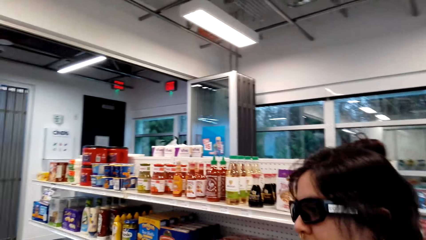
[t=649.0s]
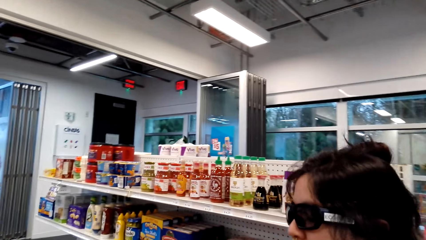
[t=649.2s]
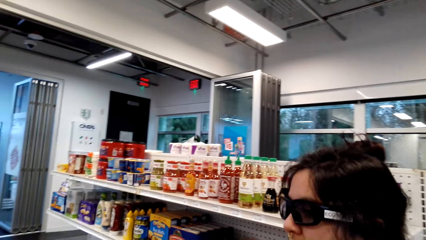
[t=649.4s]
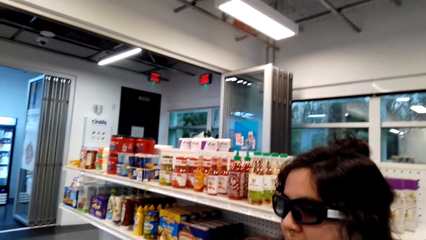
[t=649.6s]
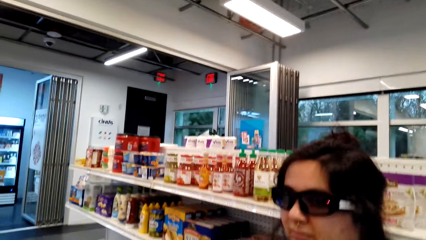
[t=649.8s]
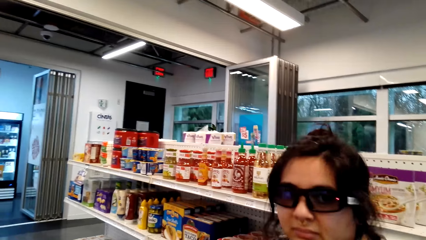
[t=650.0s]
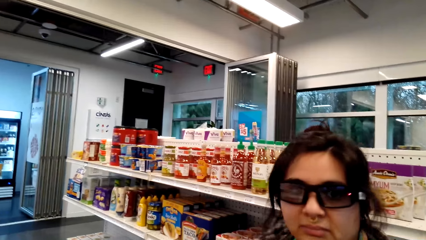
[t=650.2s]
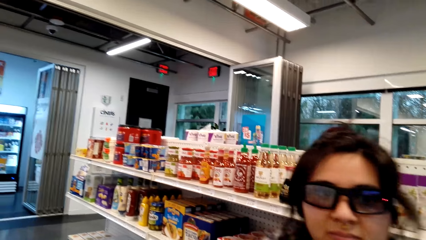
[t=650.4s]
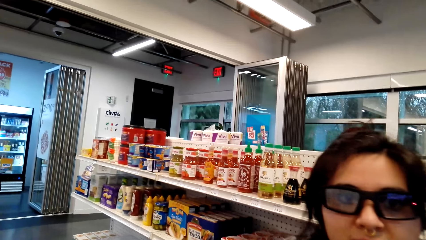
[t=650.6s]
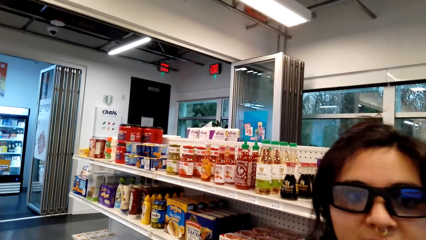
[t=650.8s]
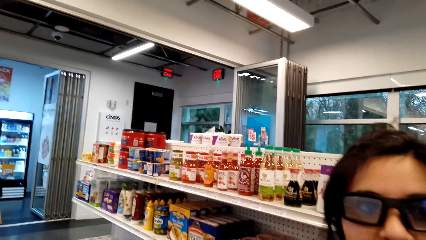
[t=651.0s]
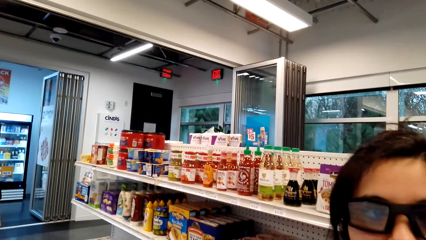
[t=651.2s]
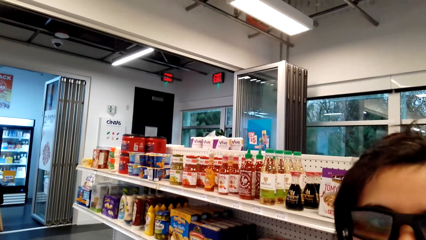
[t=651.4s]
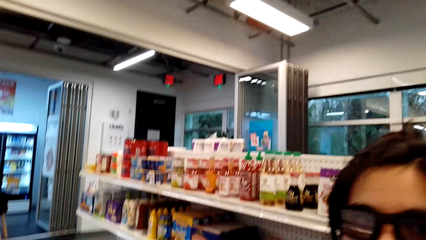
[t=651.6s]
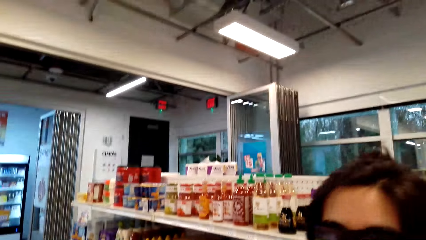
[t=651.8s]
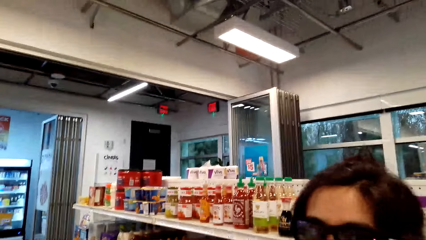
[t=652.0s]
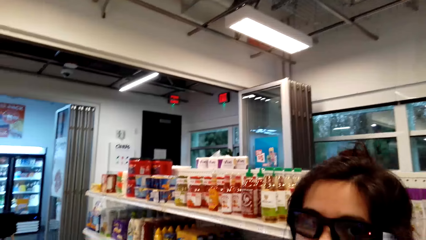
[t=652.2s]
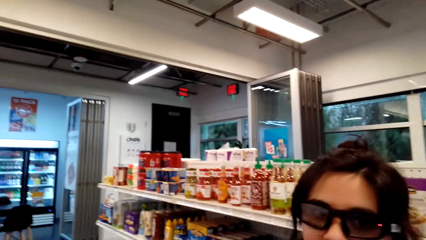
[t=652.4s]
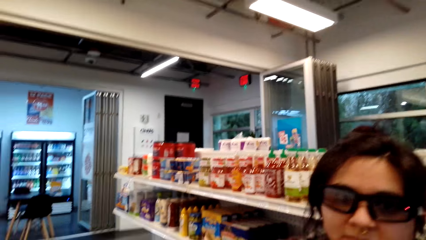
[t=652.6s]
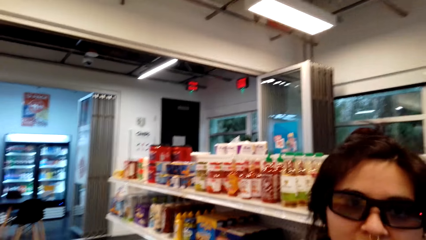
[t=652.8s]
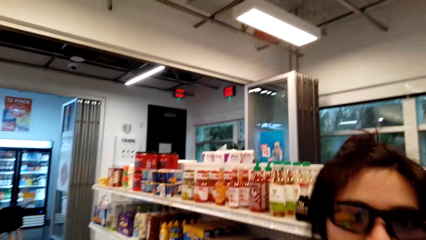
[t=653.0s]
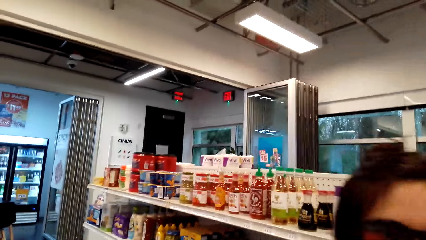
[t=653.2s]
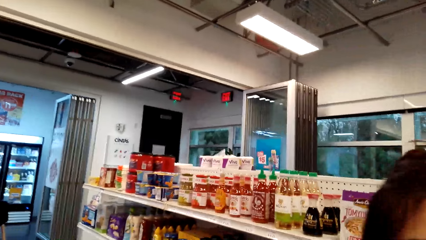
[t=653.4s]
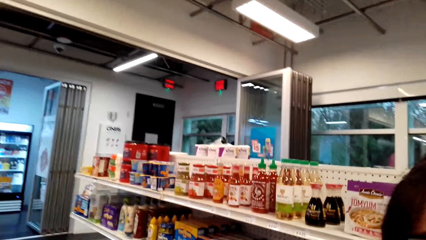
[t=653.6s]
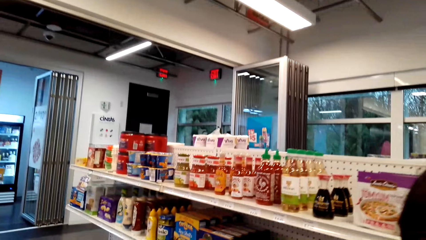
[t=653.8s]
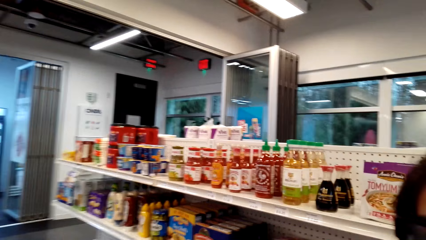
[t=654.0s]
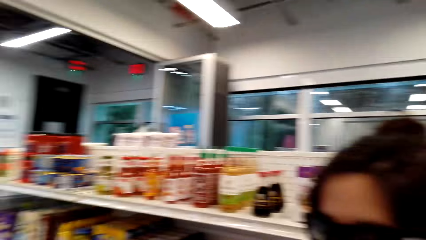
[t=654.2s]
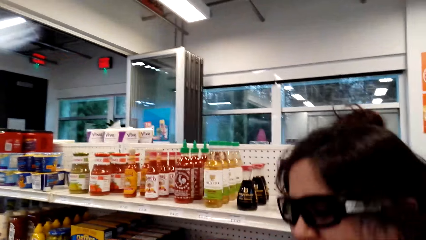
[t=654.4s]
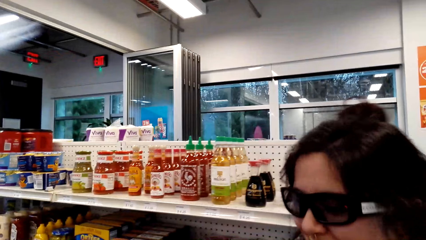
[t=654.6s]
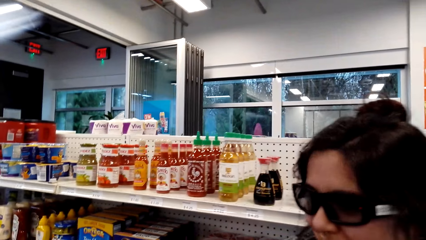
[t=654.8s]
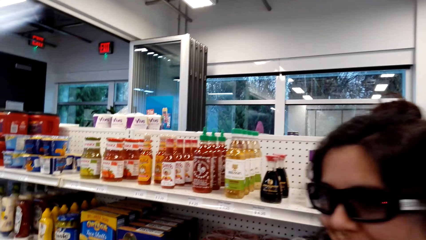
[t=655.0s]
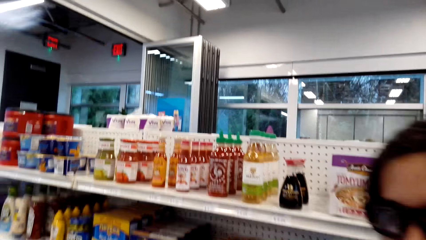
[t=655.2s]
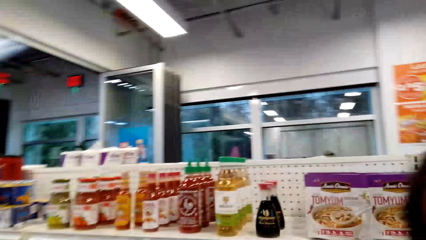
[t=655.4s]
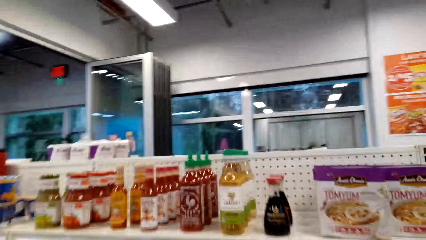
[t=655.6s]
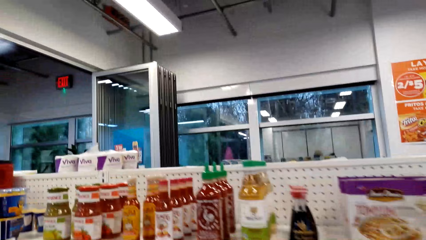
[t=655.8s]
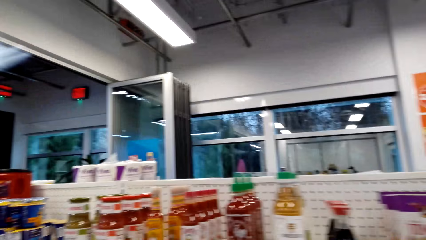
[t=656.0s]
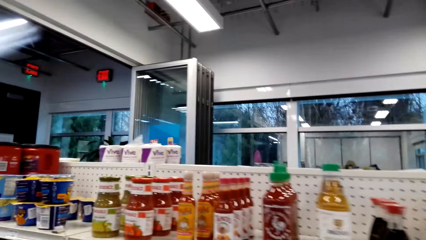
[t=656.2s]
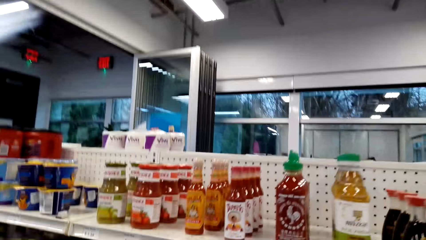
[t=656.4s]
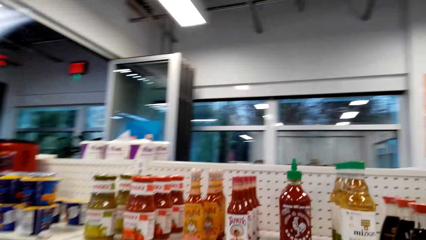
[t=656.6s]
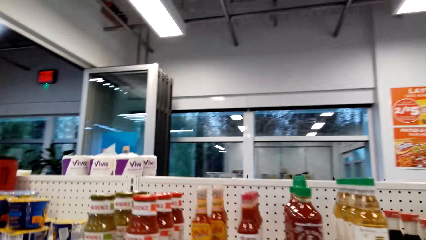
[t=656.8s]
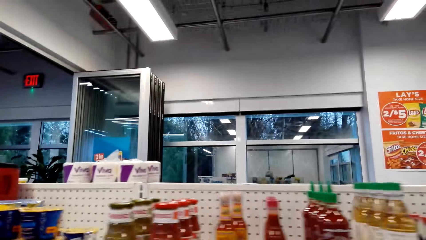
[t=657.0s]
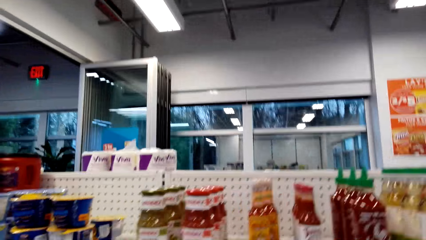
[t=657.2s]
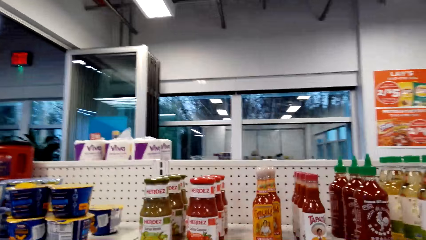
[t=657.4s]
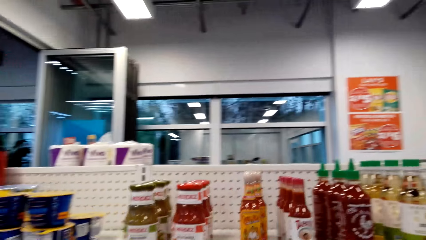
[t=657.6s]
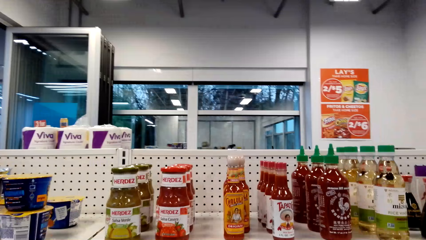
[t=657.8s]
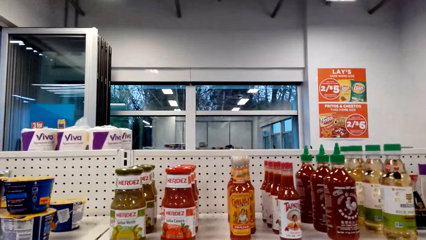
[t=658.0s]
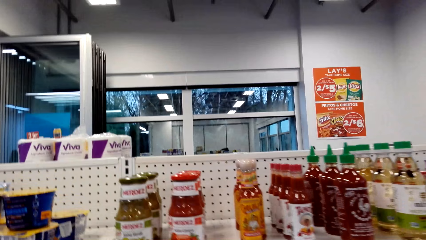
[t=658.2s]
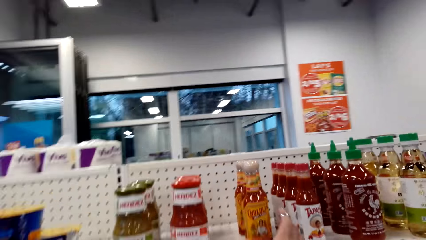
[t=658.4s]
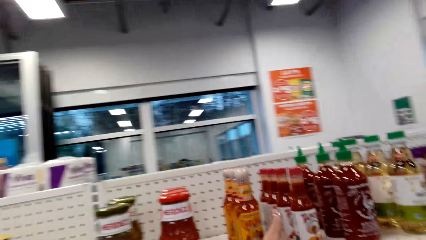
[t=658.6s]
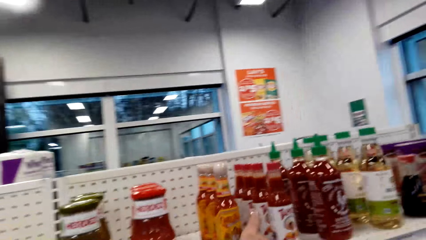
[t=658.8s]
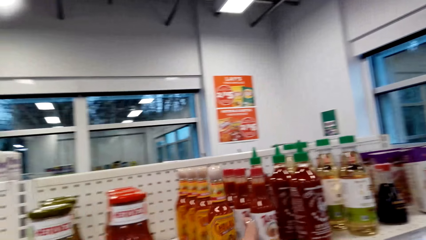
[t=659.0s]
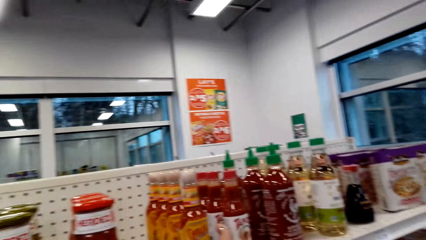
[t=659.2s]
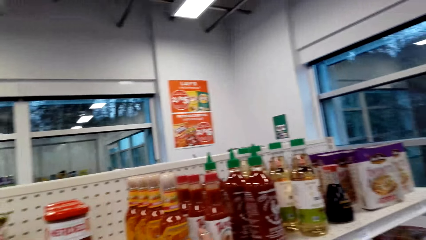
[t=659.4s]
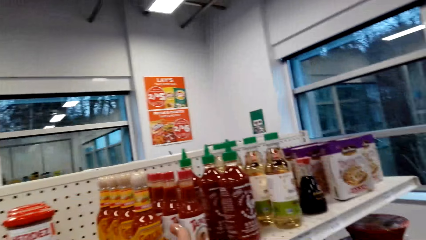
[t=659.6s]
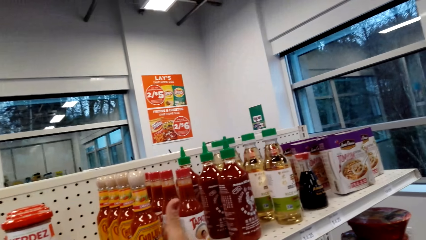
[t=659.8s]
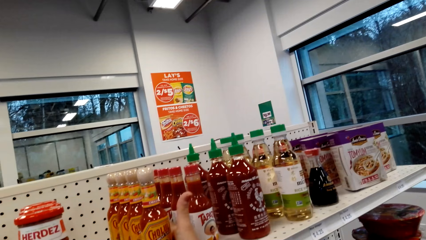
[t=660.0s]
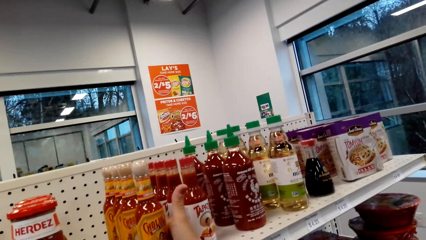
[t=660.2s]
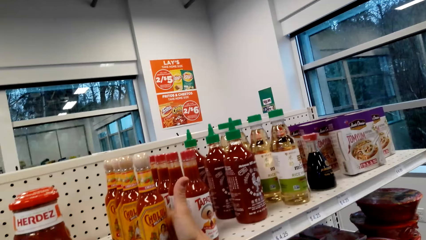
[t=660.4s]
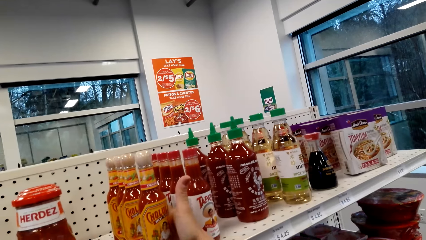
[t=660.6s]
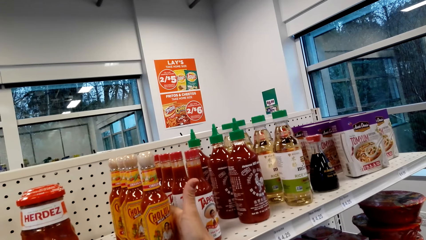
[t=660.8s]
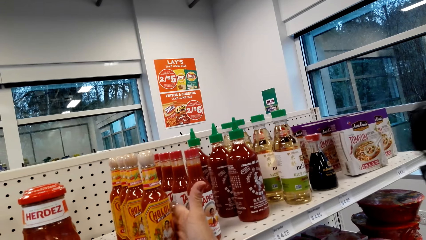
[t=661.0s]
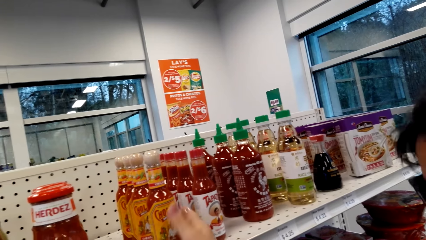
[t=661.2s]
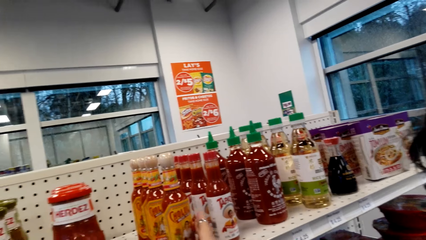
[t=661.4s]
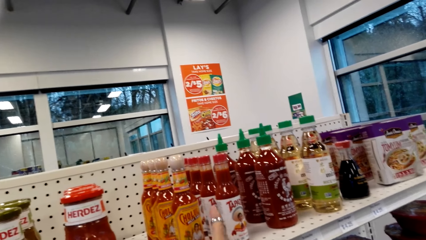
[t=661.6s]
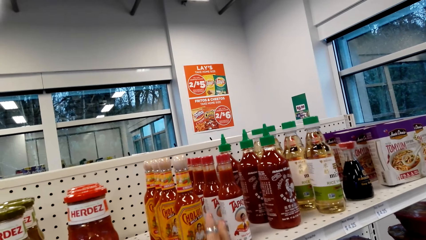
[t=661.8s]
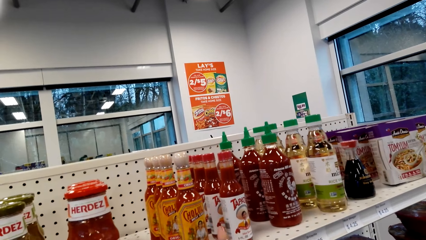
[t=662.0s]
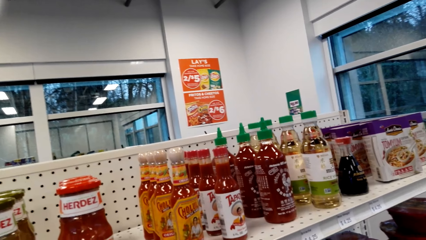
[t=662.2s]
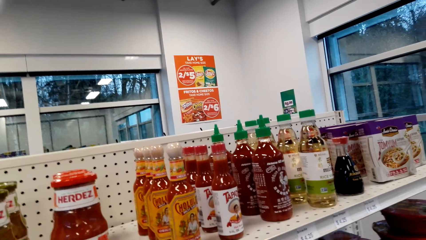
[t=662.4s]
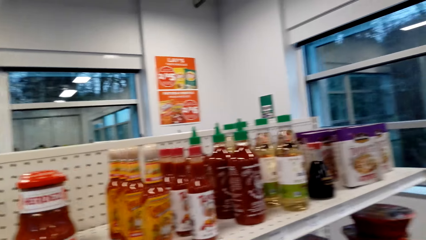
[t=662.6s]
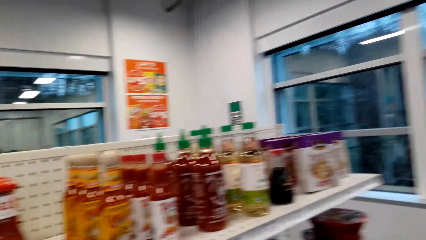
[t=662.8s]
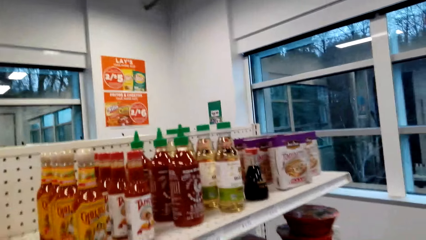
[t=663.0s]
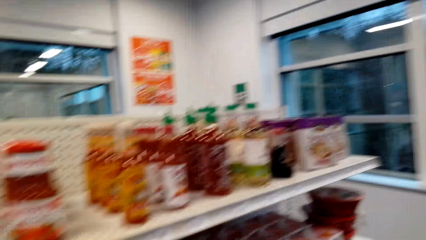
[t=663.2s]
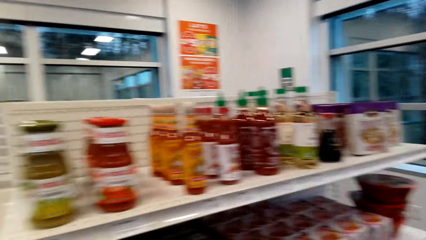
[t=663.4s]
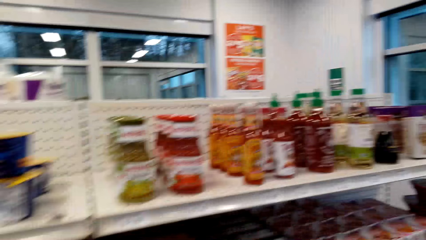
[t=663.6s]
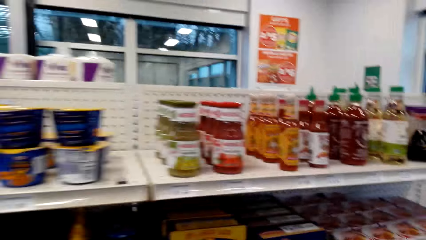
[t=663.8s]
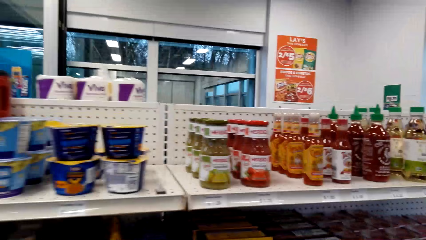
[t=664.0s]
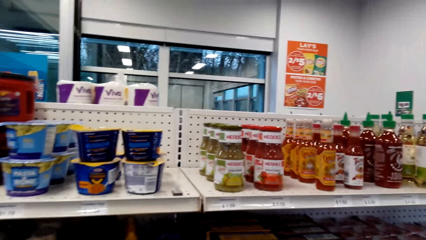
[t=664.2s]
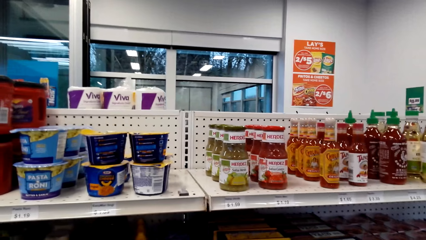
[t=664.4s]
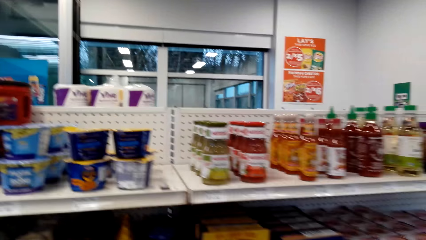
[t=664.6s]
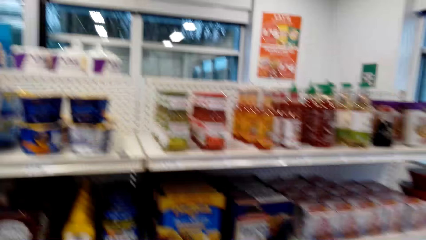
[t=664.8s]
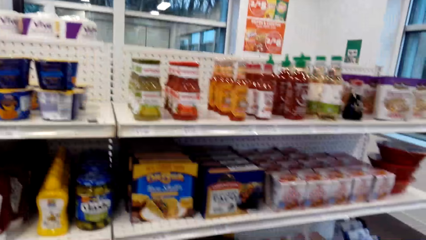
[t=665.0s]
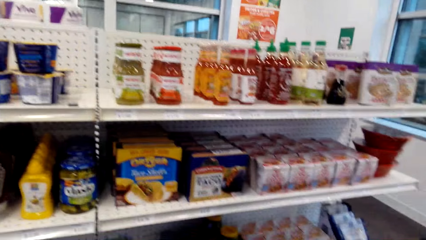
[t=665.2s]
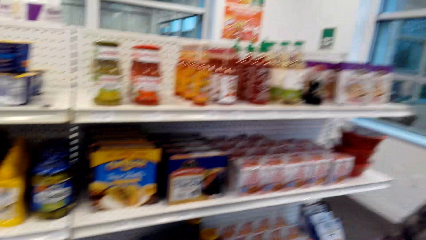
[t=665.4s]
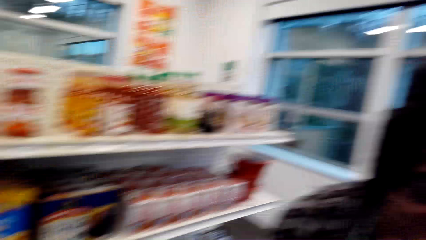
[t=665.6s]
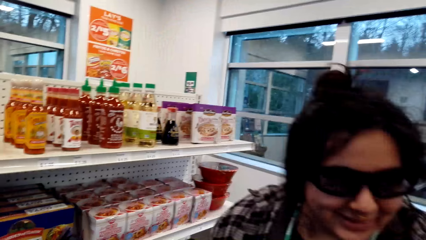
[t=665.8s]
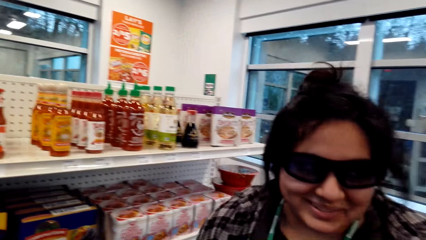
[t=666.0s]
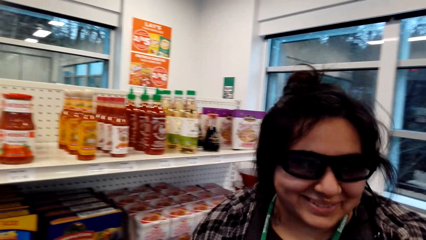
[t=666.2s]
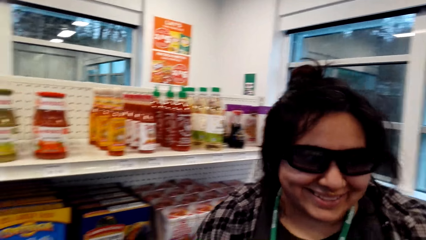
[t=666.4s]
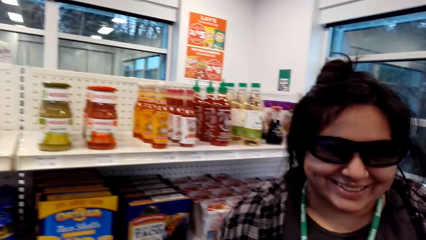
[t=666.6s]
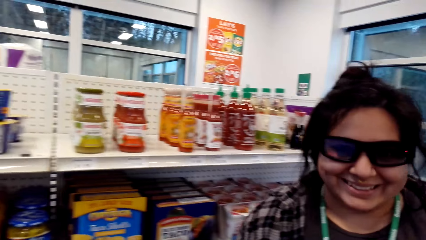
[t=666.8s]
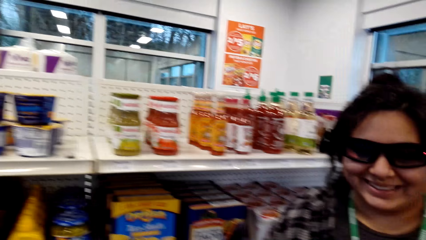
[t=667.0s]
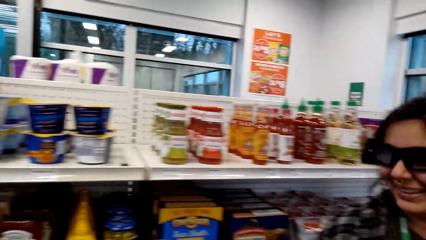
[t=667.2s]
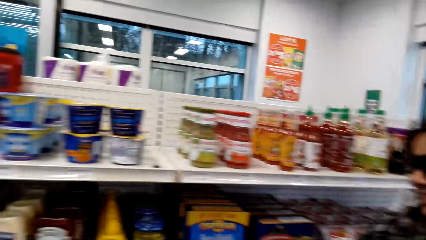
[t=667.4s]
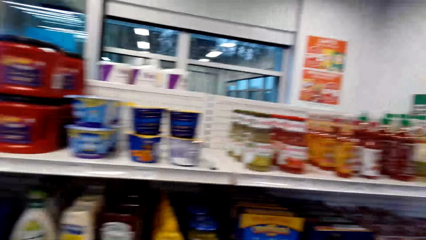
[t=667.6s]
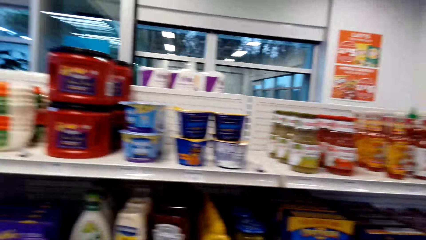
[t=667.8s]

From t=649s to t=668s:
The camera wearer interacts with the woman. She places her right hand on a bottle of ketchup on the shelf. She holds the tomato sauce. She looks around the shelf.
